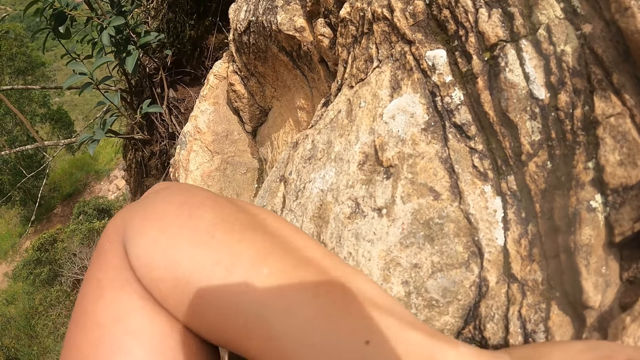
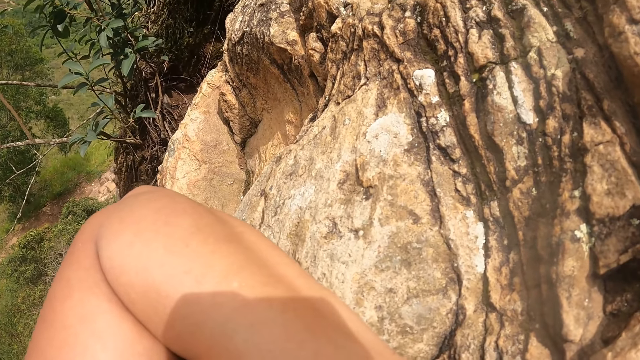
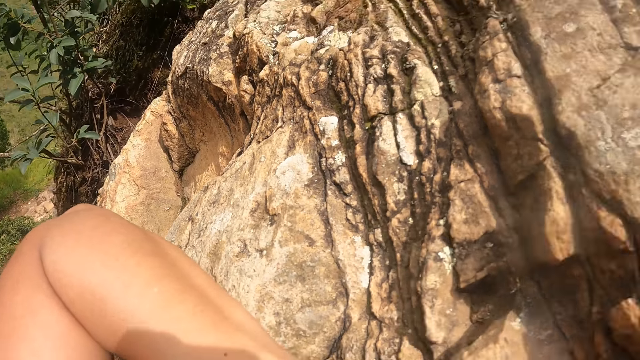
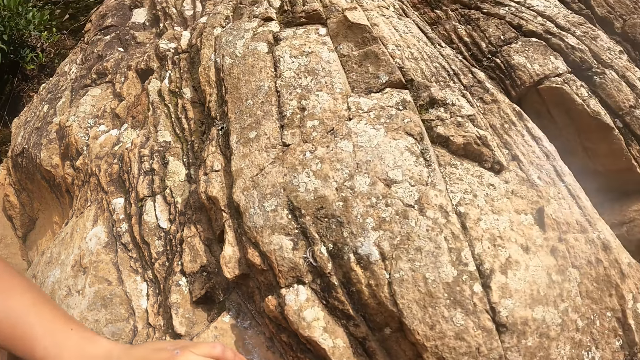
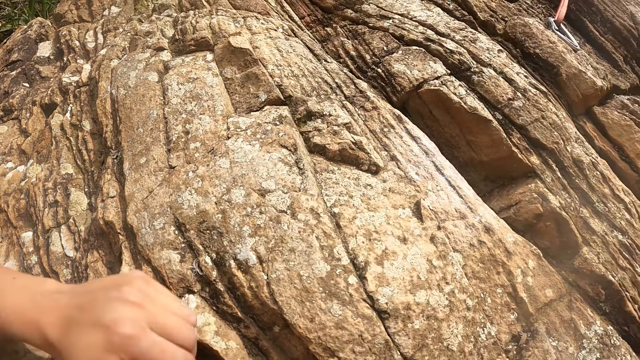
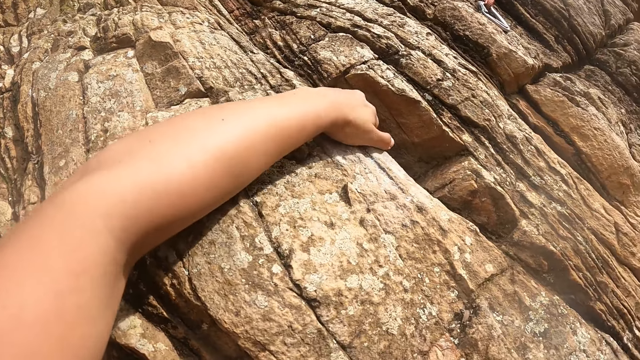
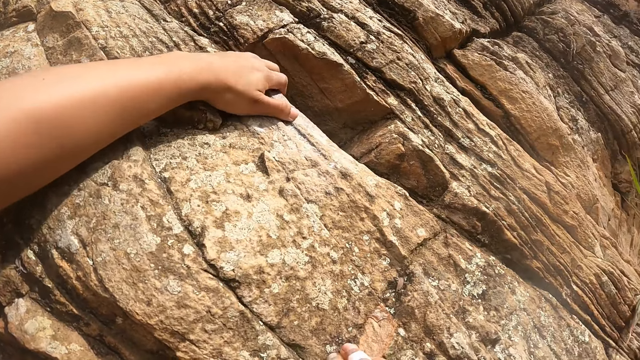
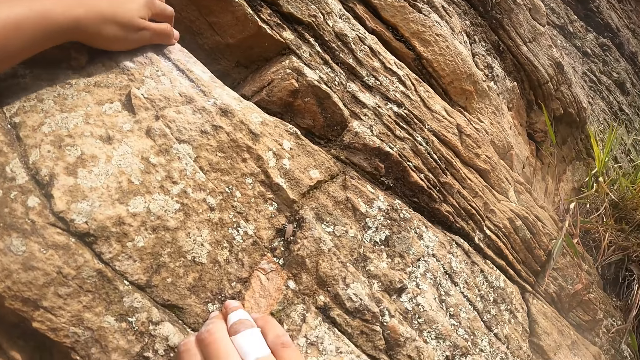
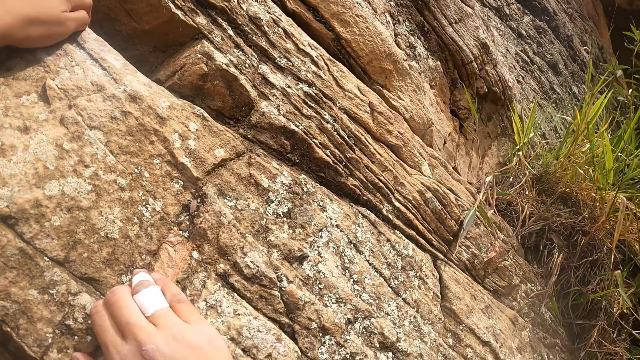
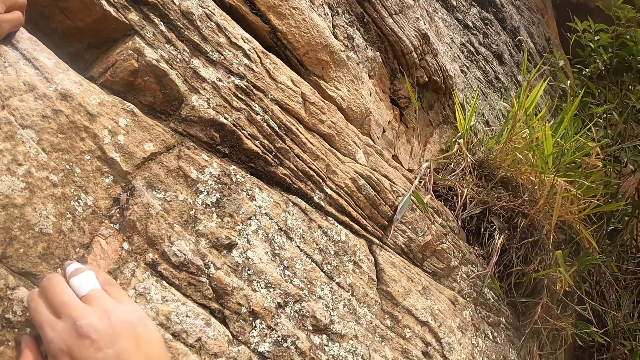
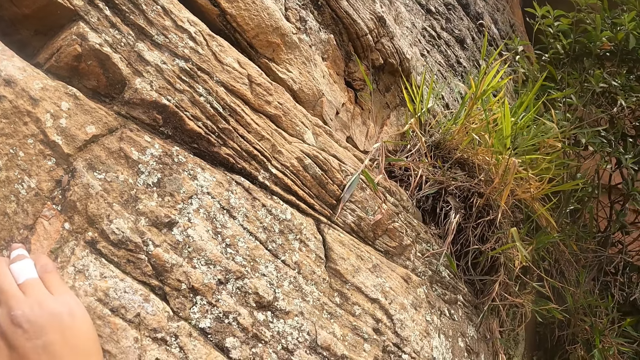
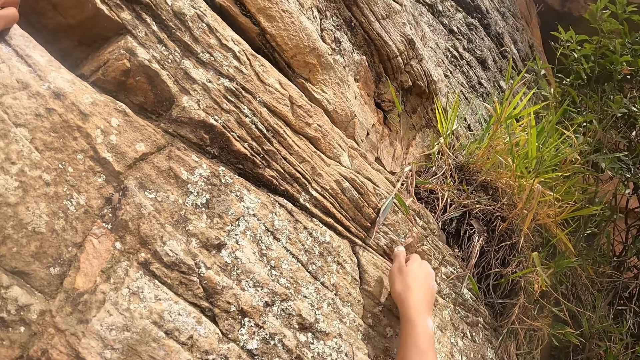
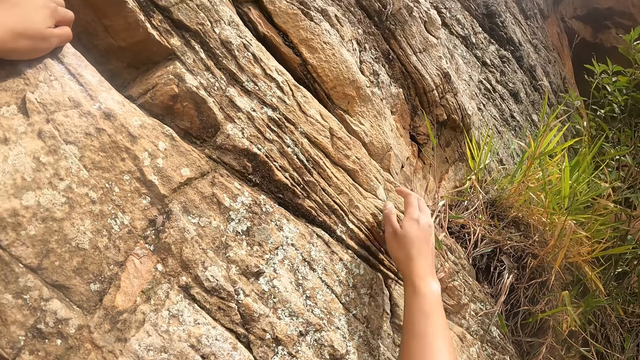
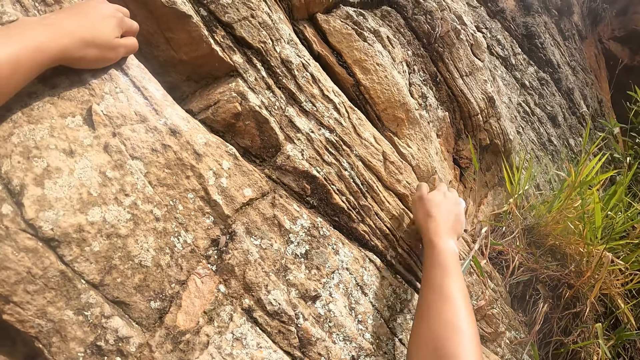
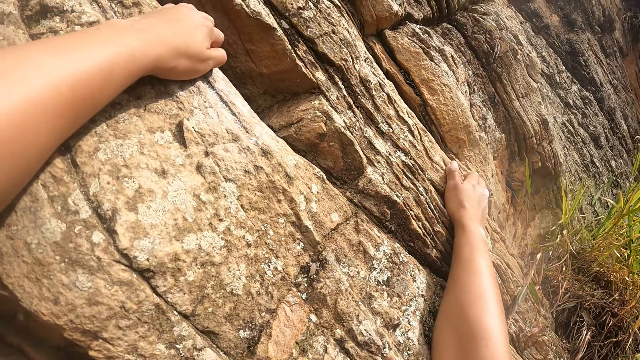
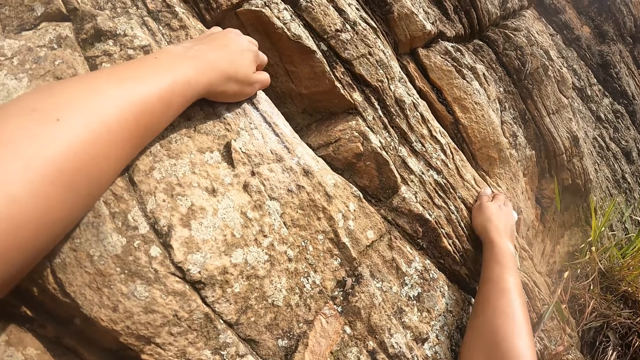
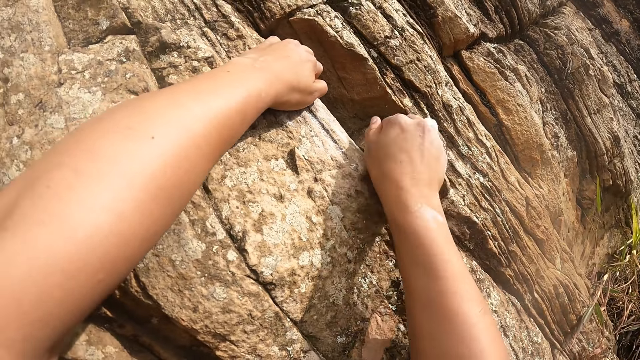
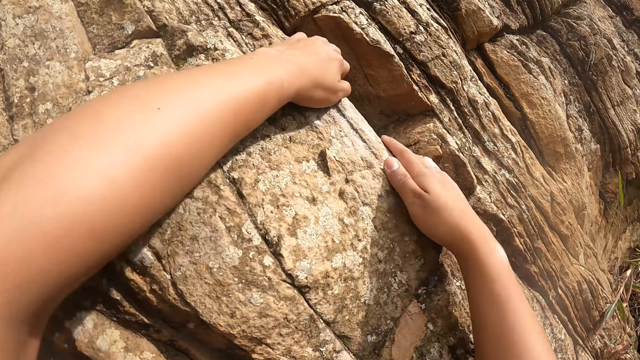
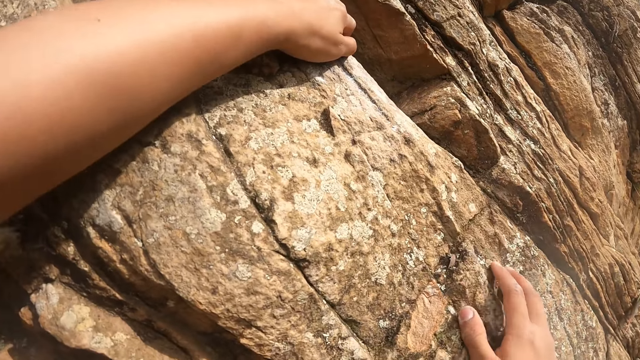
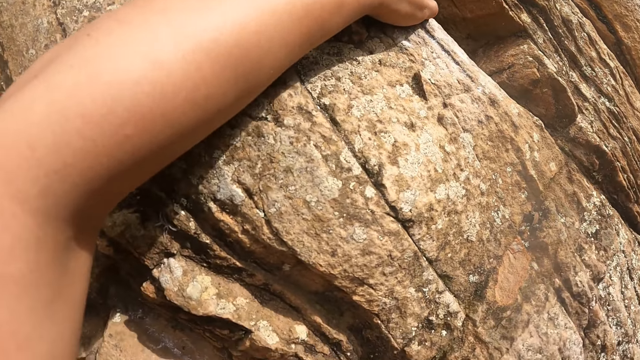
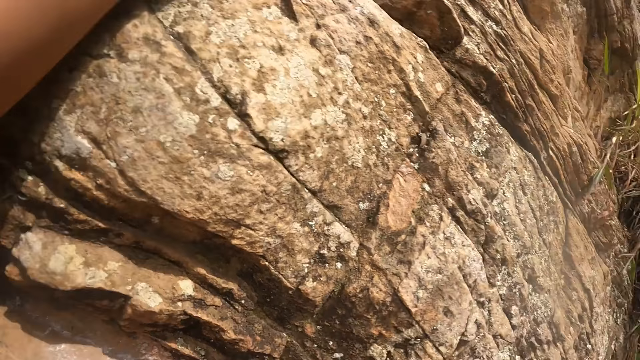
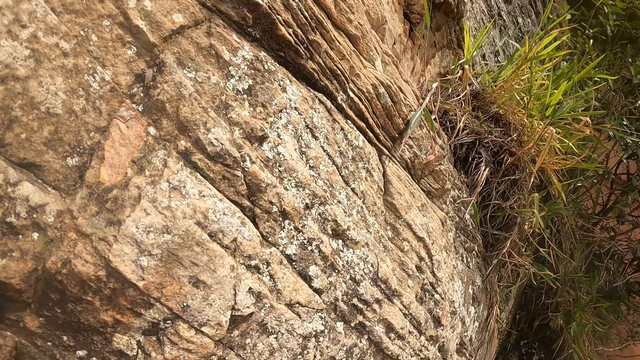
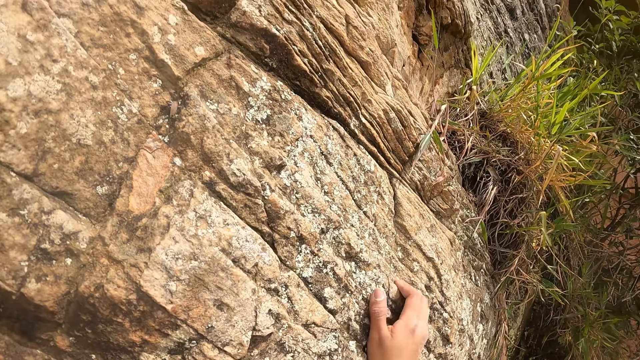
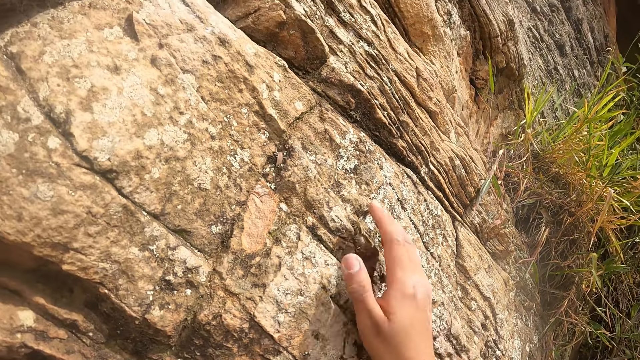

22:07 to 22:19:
The camera wearer moves the right hand on the rock.

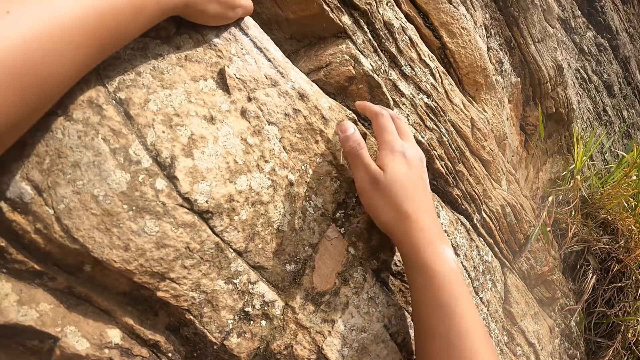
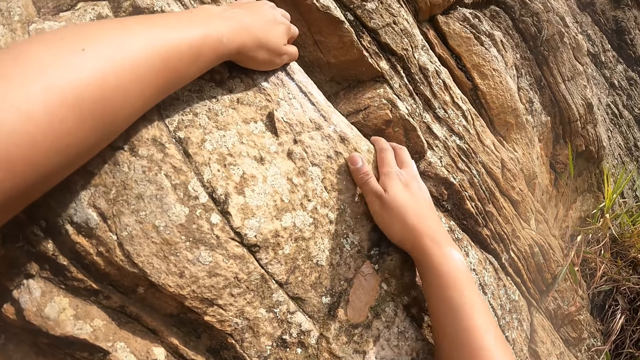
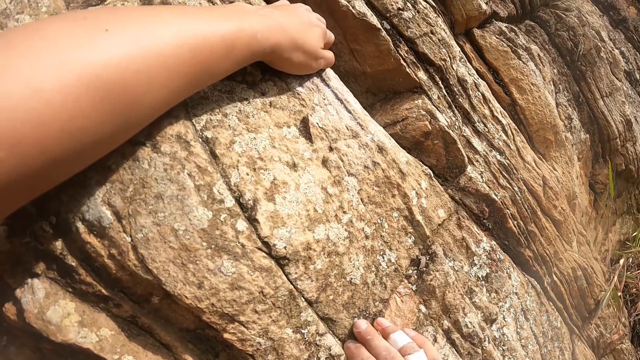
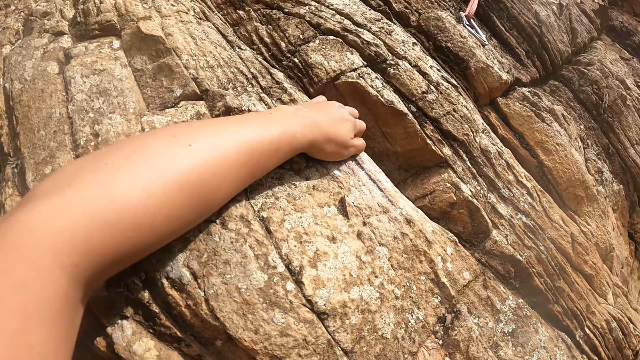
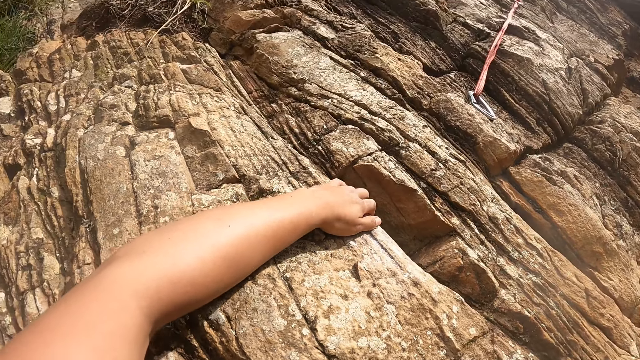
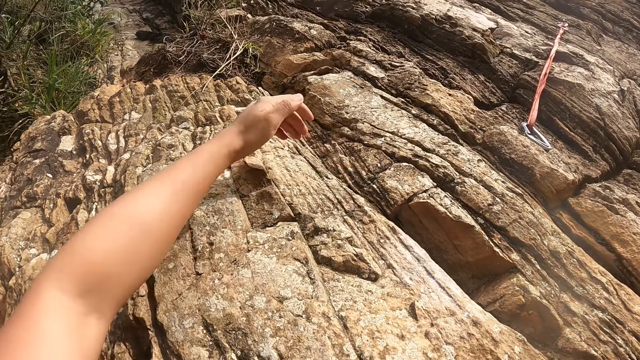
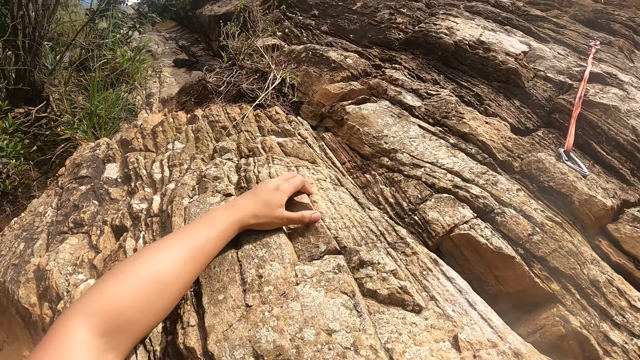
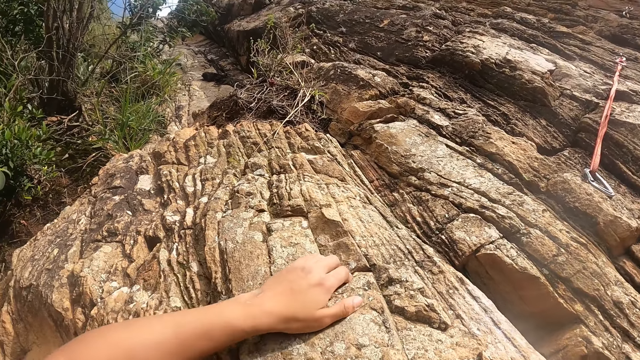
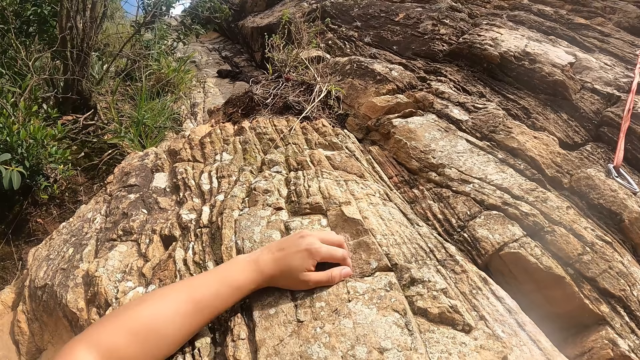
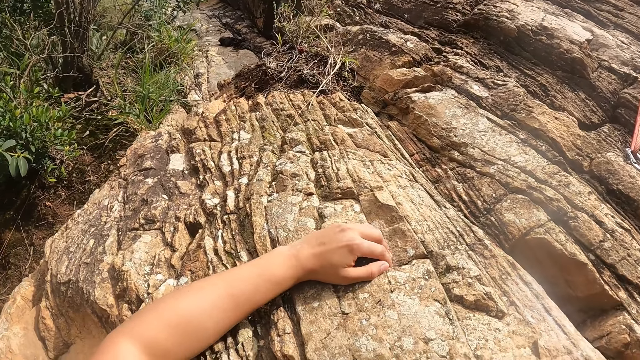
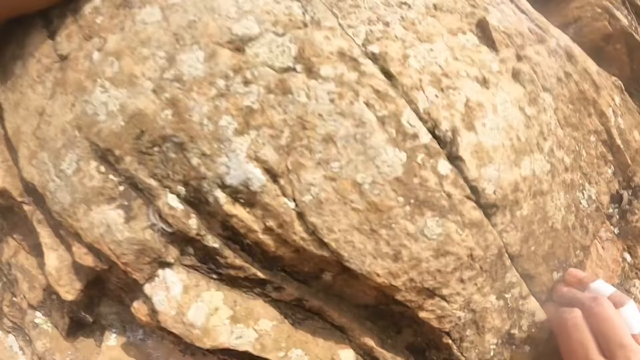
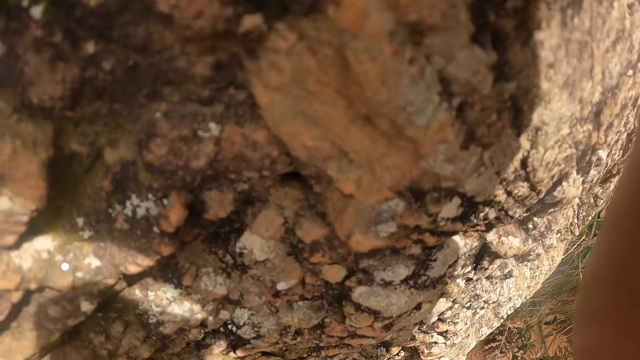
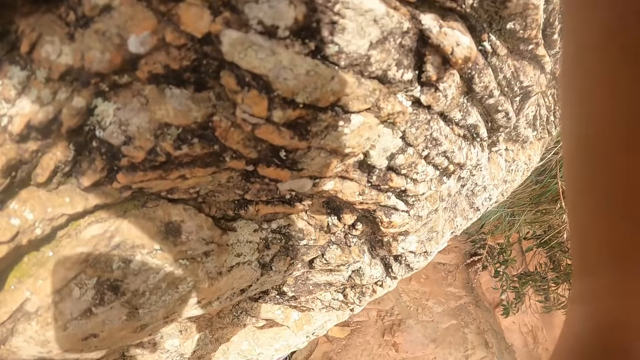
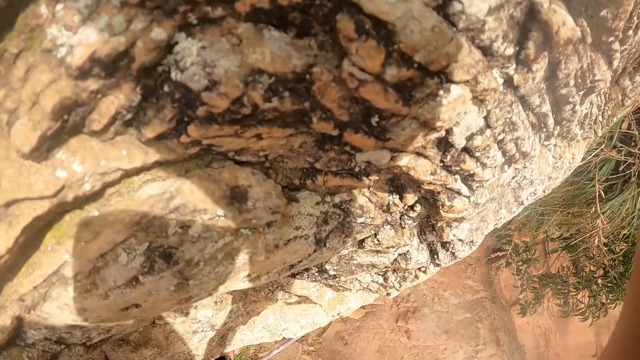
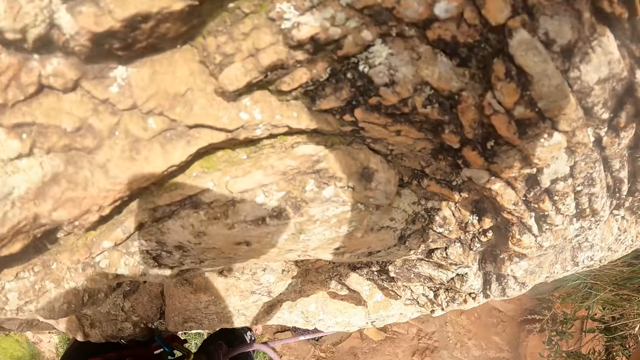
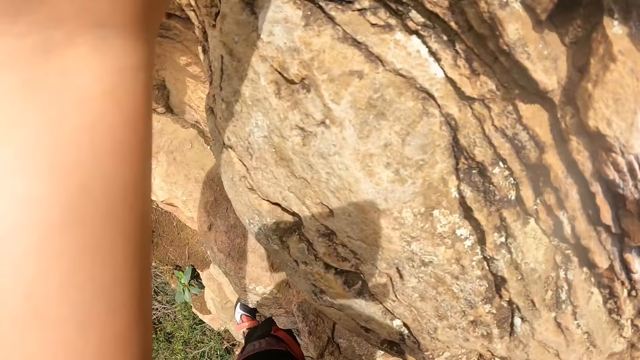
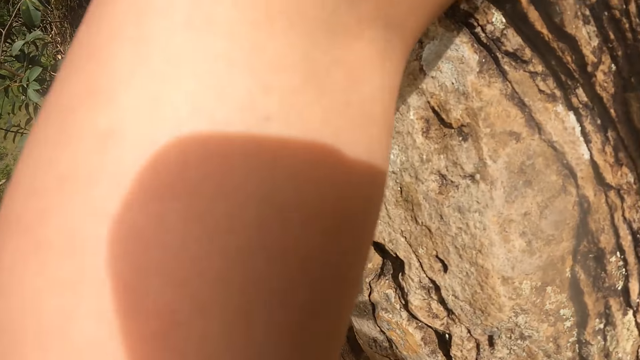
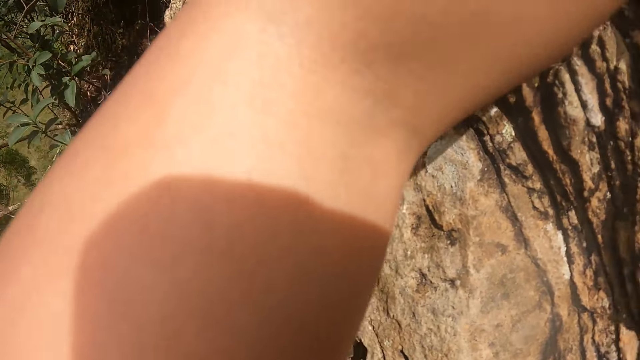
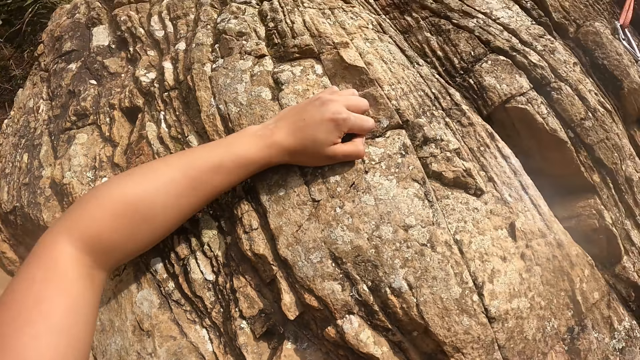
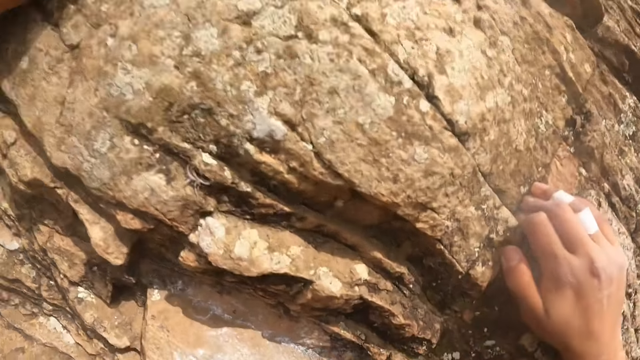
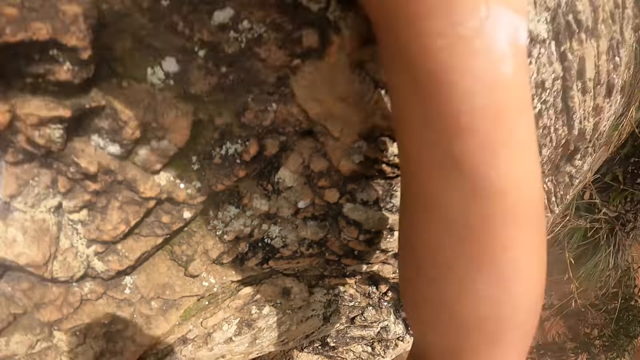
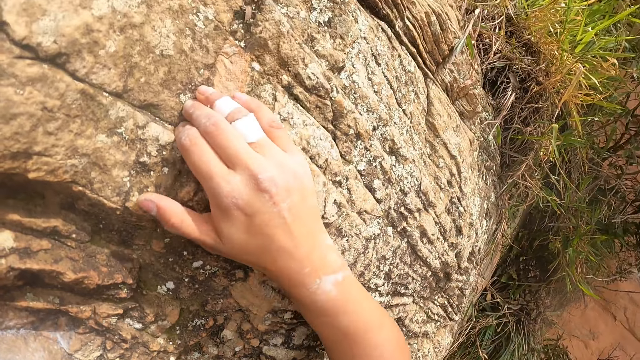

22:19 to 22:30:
The camera wearer moves the left hand on the rock.
